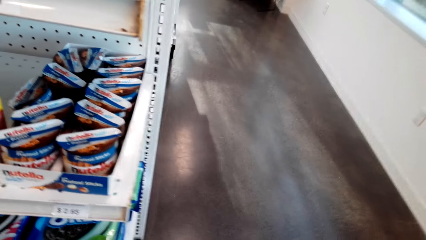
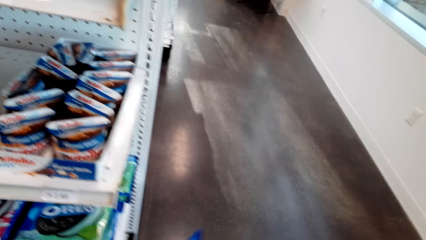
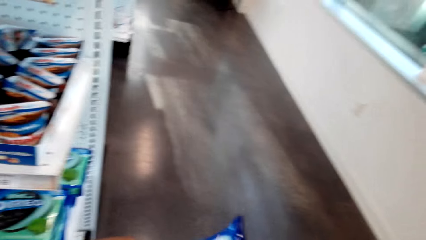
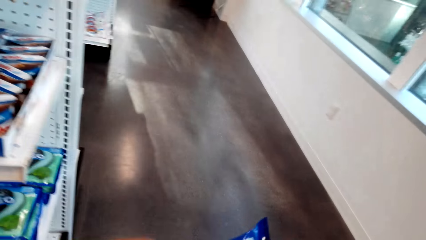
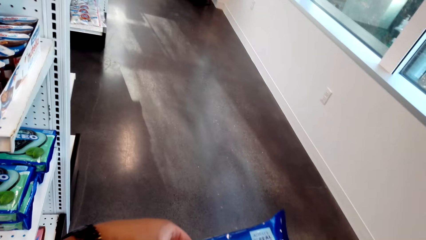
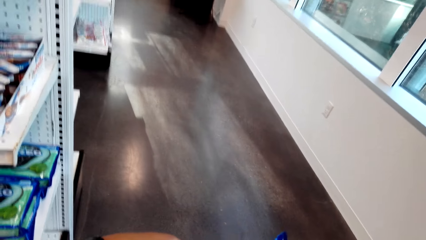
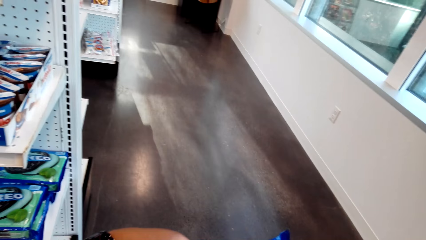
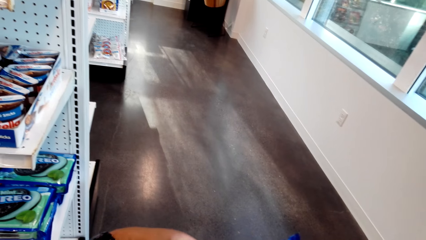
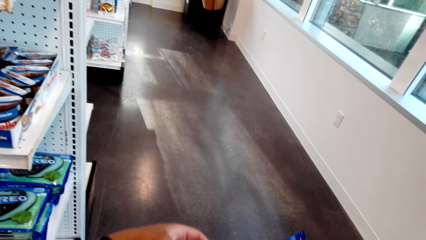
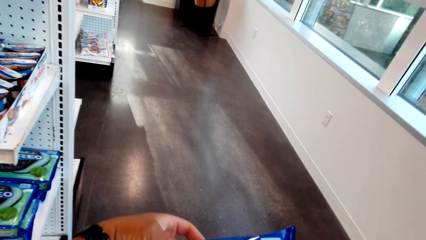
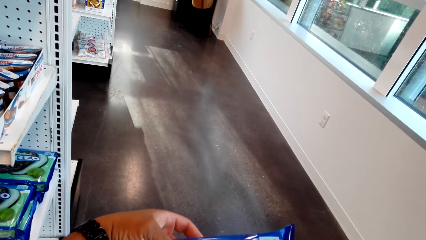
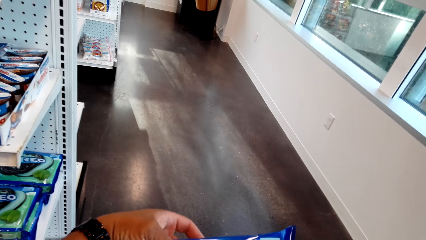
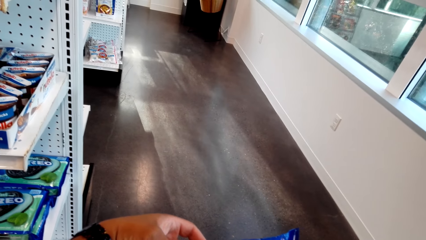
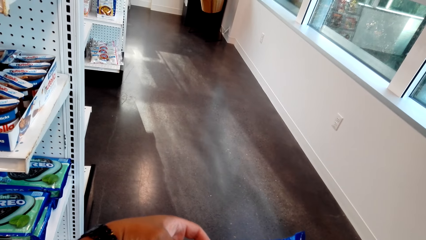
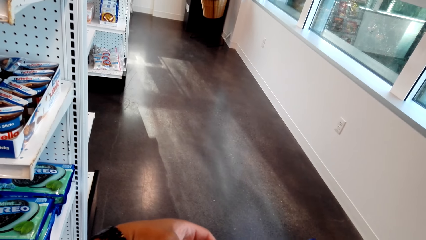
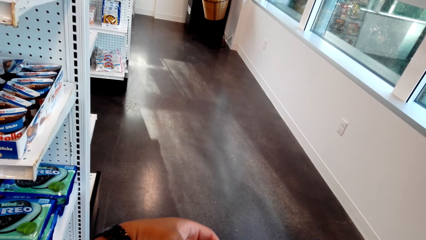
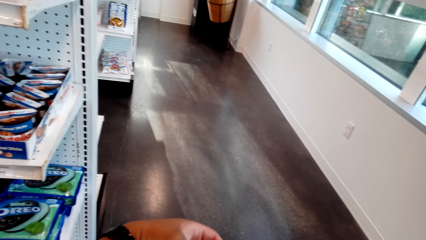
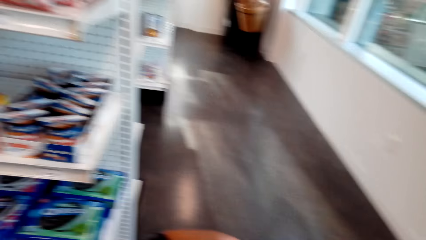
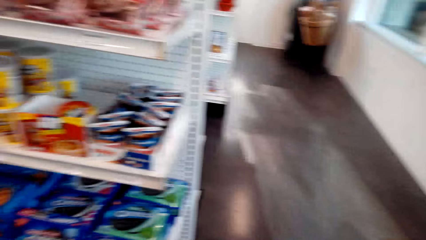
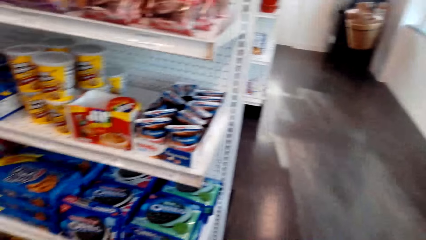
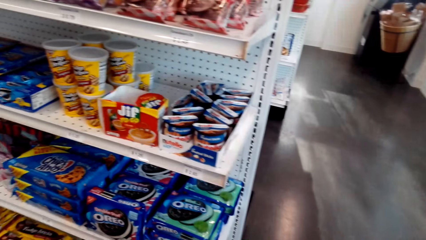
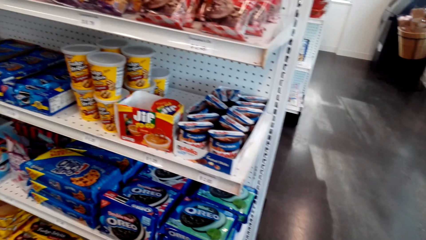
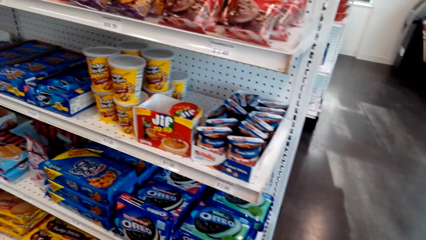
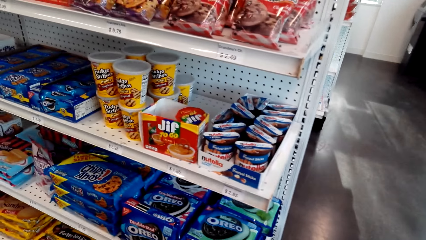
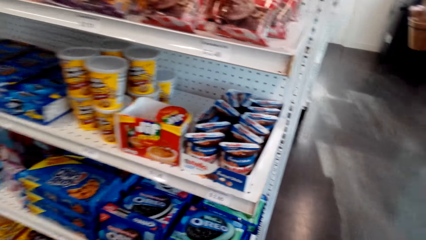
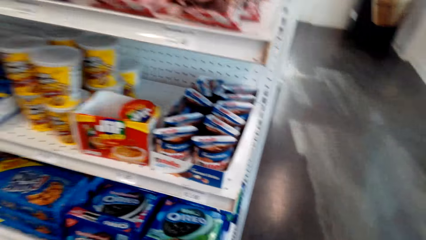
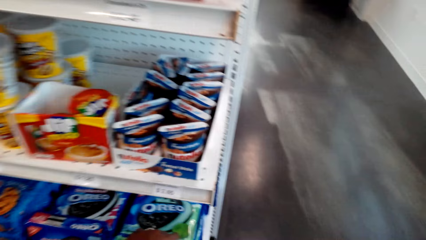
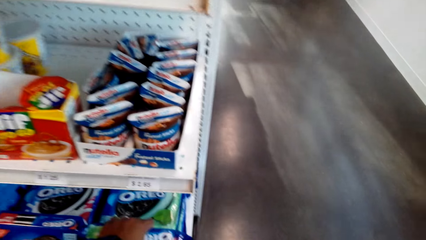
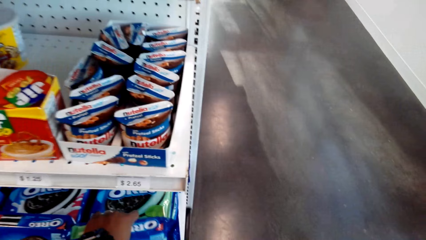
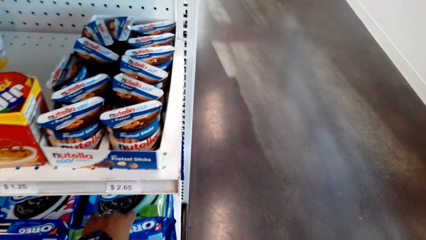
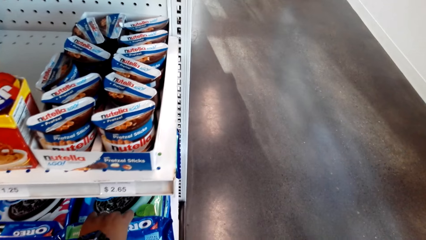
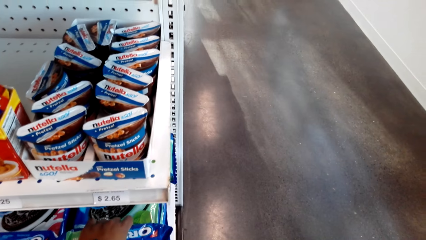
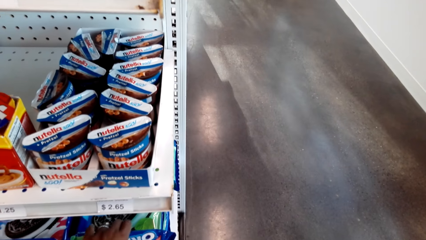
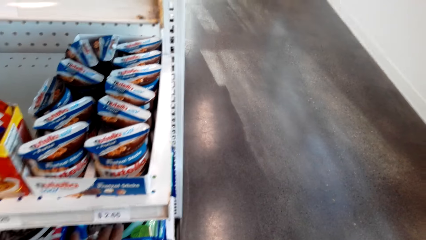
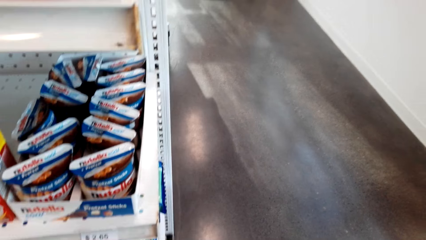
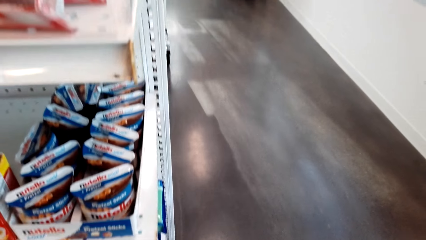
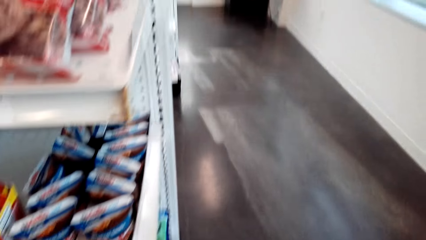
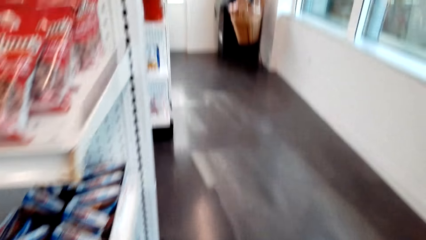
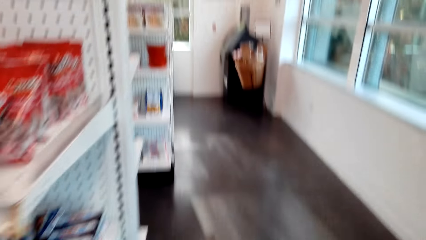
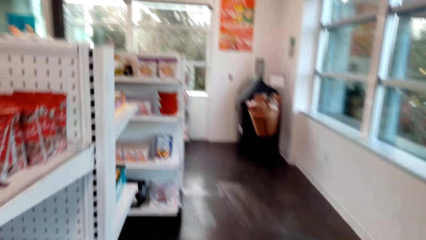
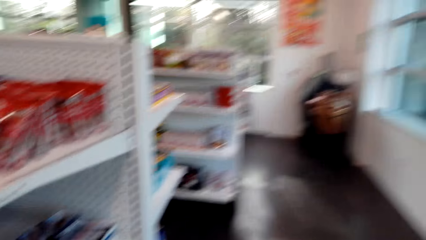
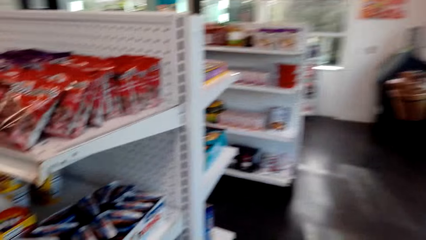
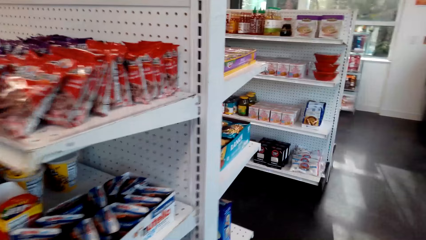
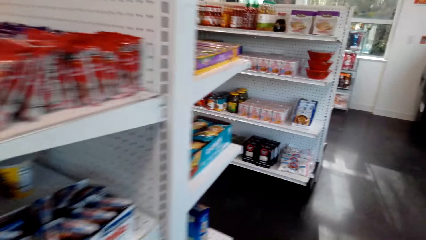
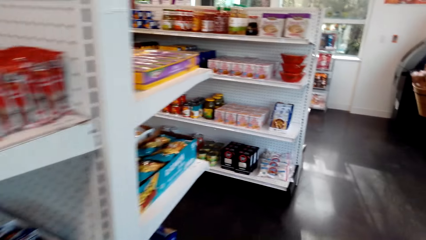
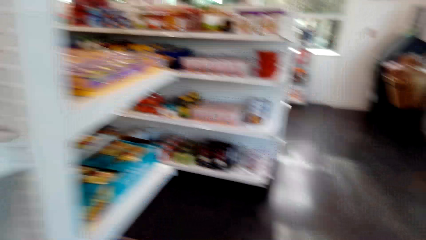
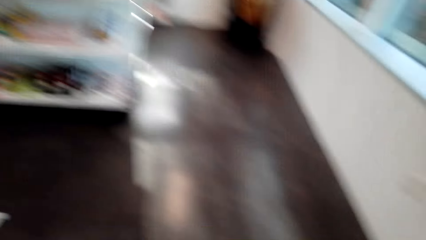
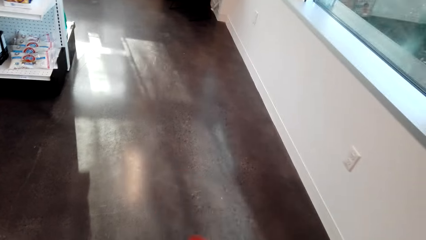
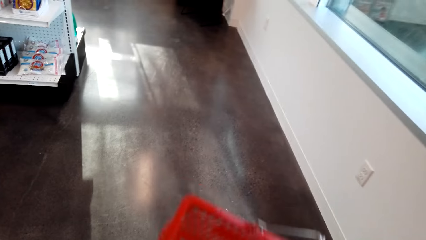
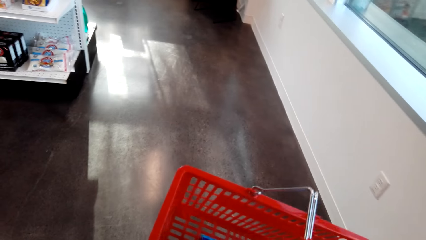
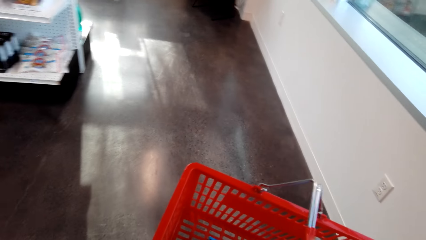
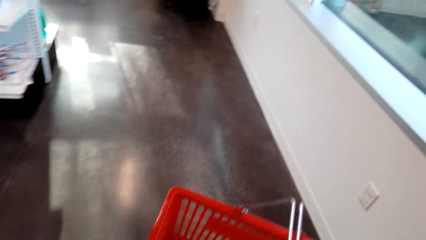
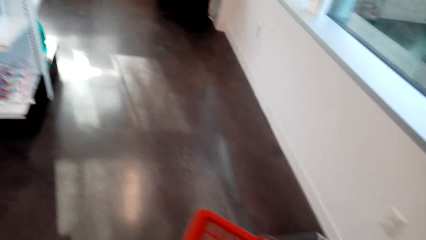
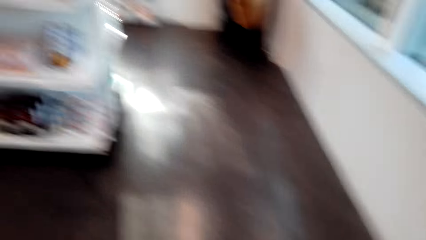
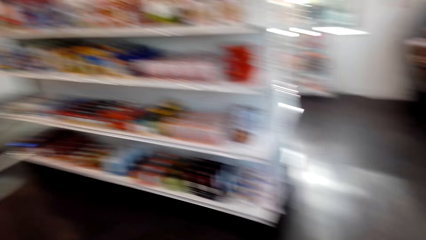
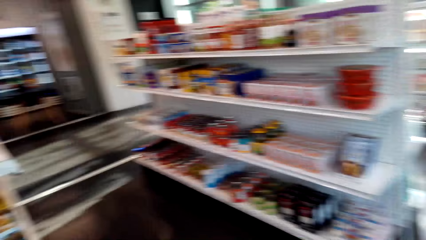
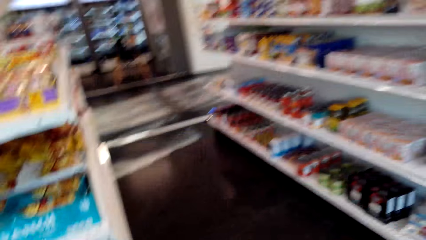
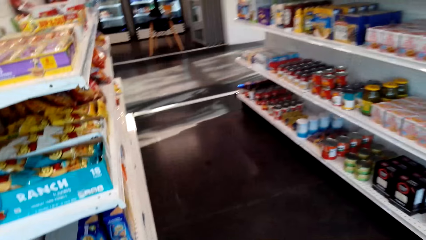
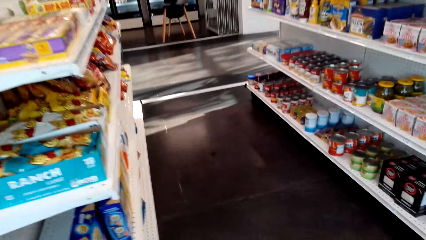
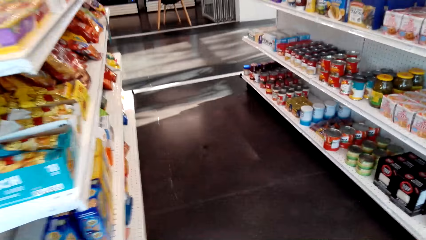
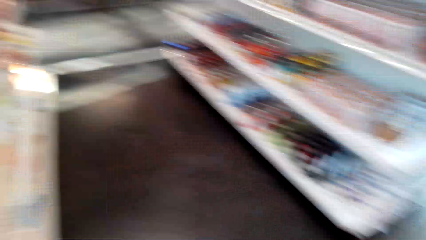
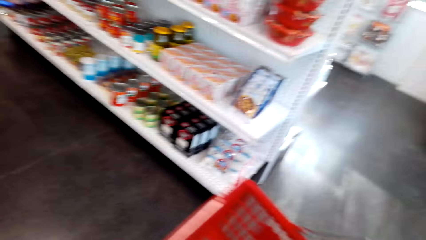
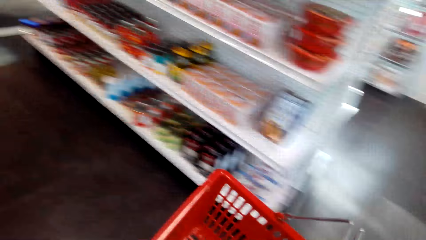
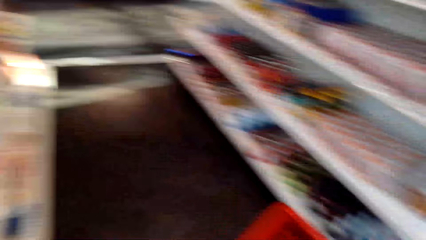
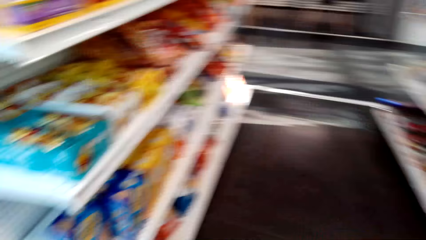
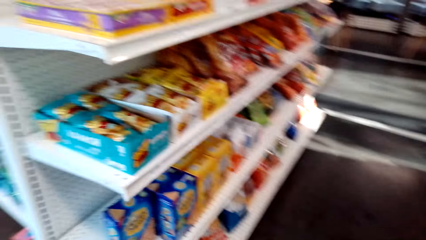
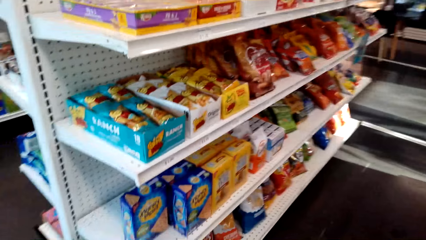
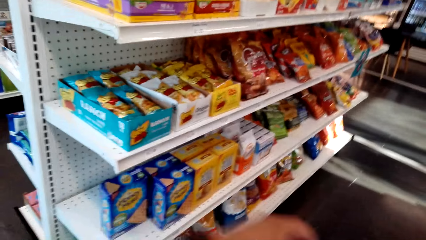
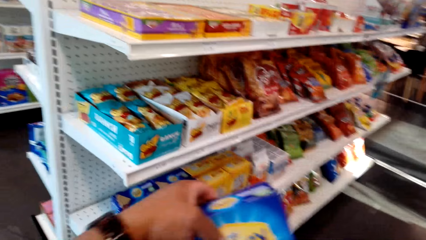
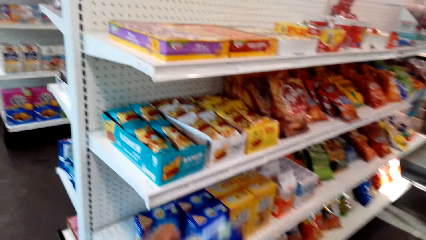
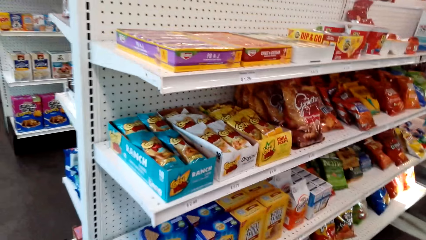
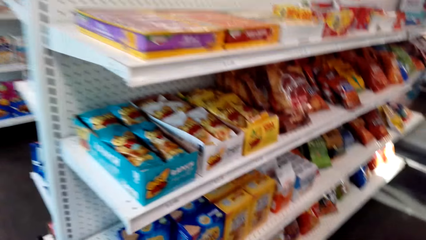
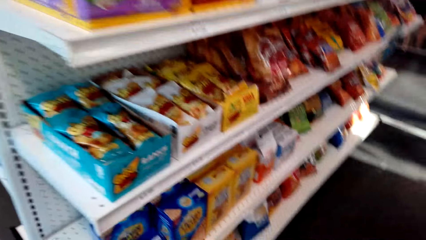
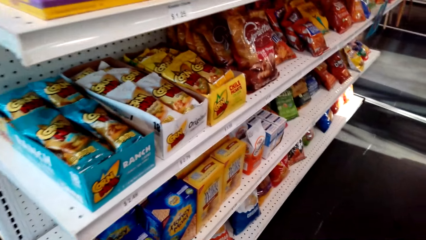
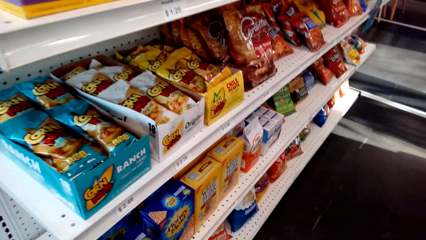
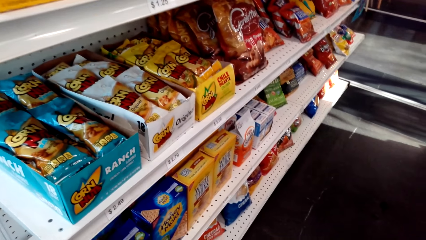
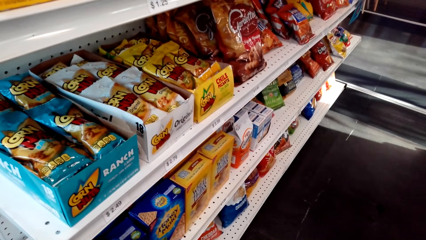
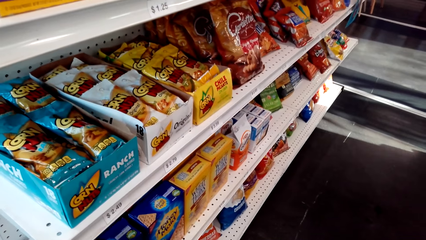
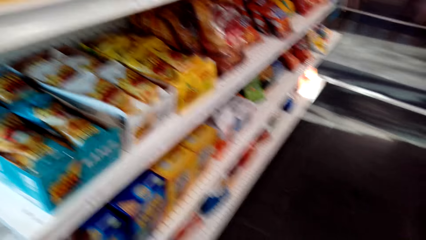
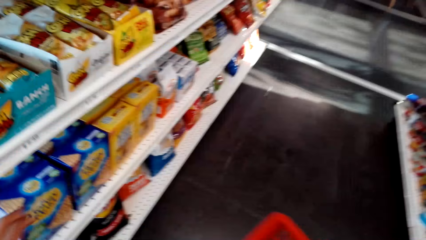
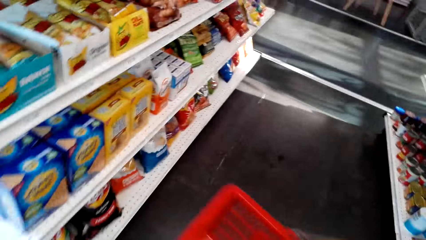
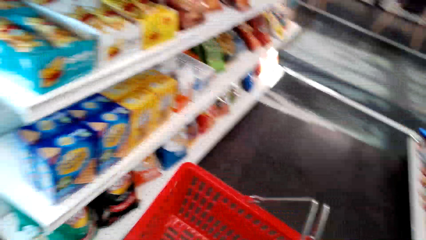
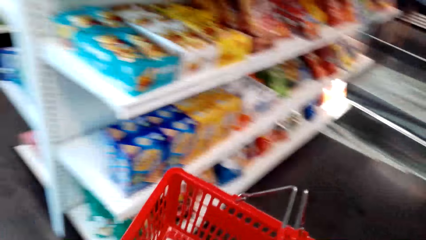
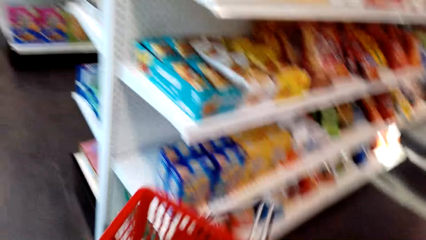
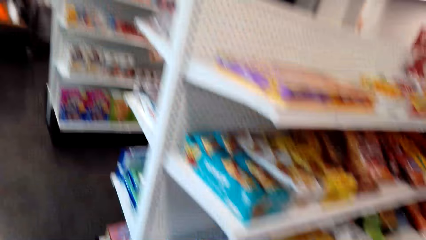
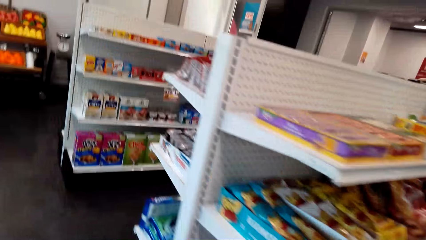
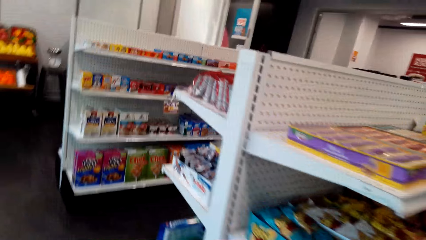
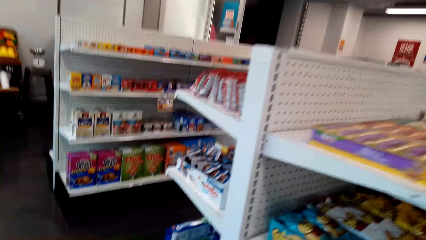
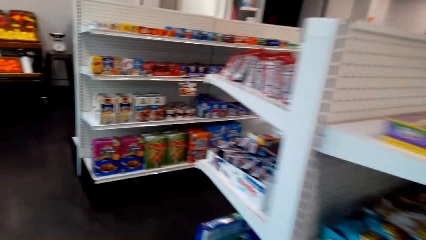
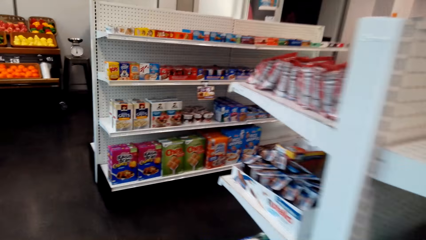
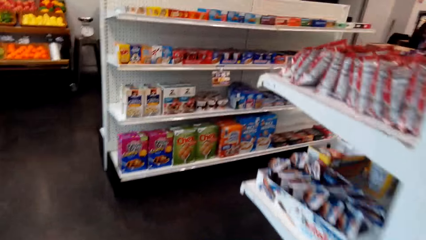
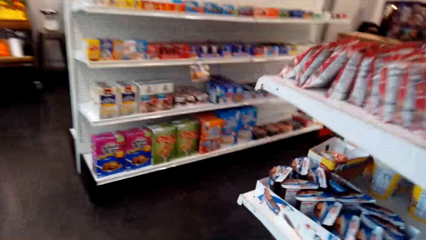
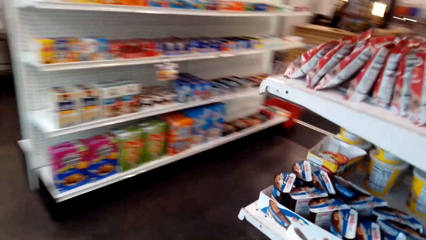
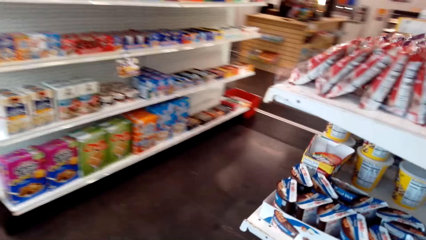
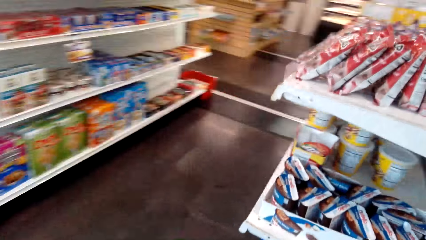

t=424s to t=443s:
The camera wearer picks something. They look around. They pick Oreo. They walk around the supermarket. They return the Honey Maid box. They pick something. They walk around the supermarket.
